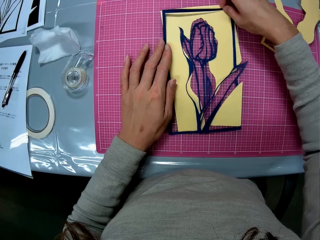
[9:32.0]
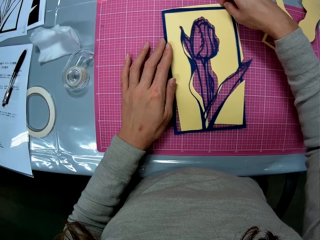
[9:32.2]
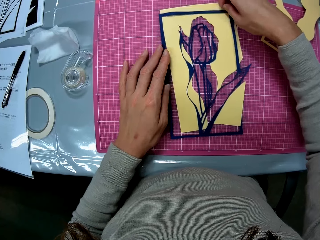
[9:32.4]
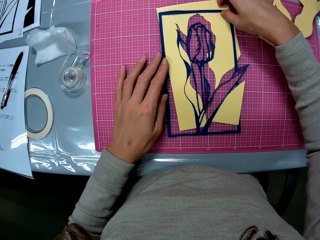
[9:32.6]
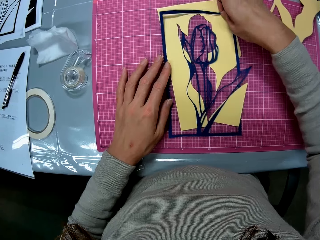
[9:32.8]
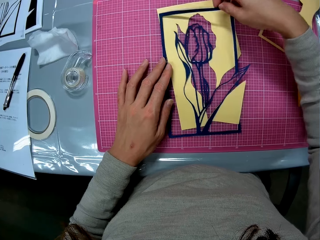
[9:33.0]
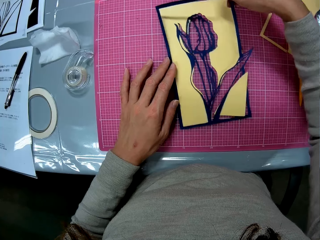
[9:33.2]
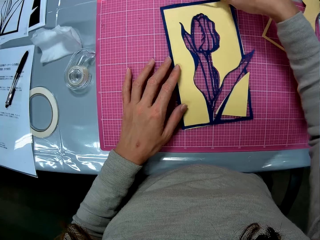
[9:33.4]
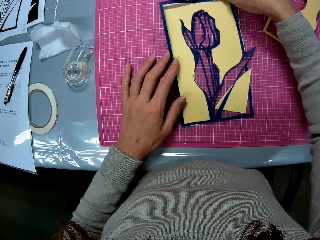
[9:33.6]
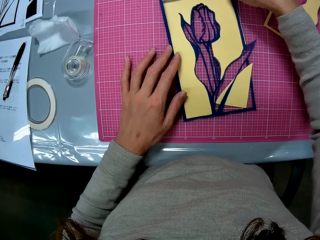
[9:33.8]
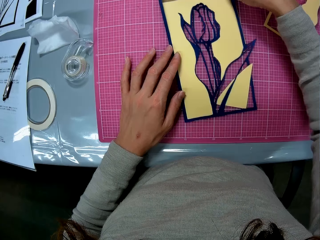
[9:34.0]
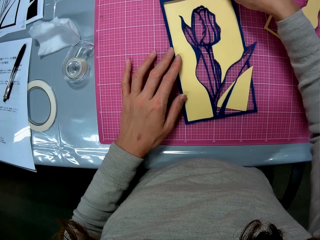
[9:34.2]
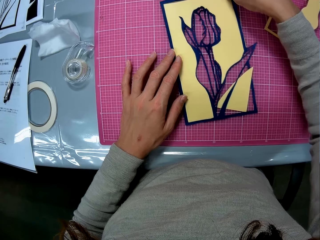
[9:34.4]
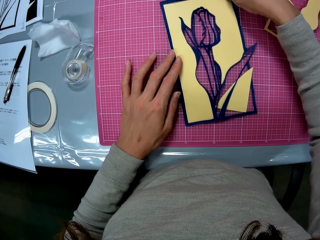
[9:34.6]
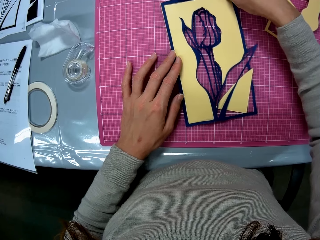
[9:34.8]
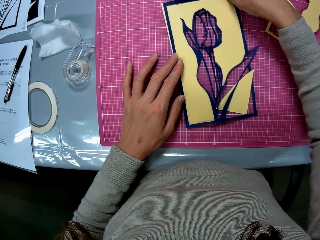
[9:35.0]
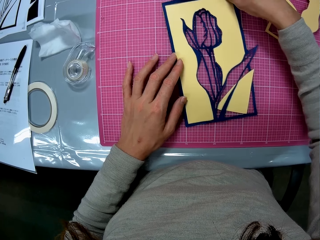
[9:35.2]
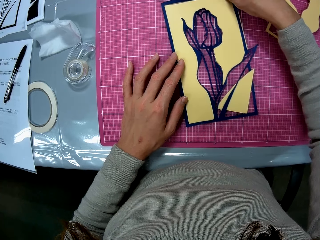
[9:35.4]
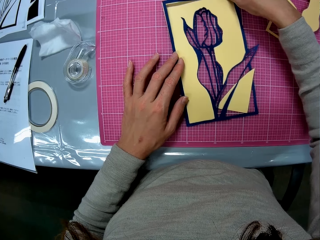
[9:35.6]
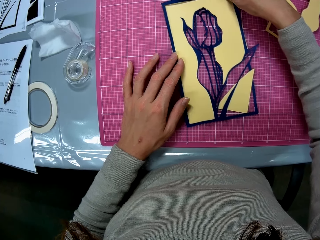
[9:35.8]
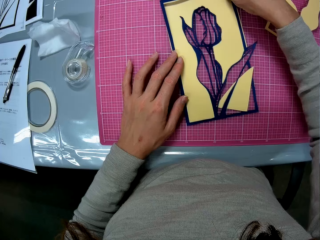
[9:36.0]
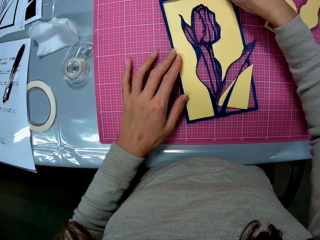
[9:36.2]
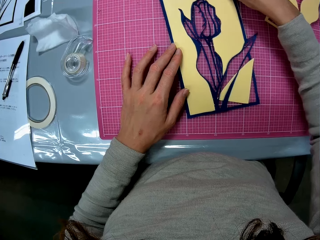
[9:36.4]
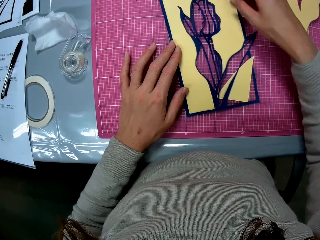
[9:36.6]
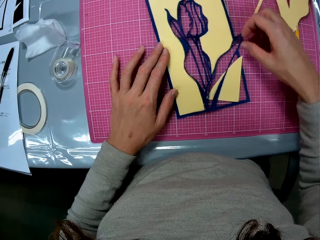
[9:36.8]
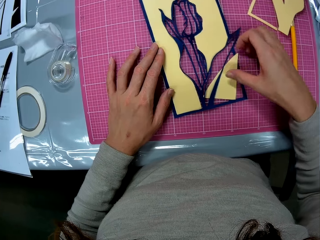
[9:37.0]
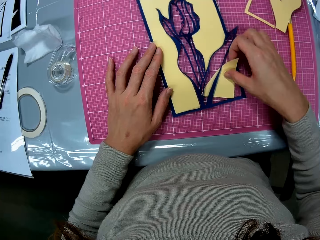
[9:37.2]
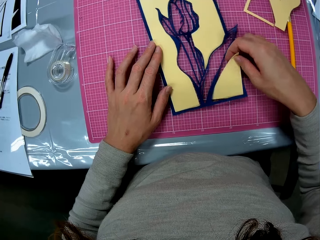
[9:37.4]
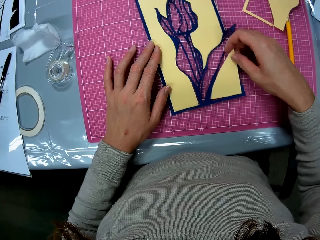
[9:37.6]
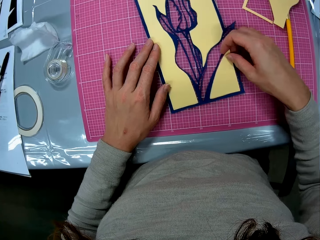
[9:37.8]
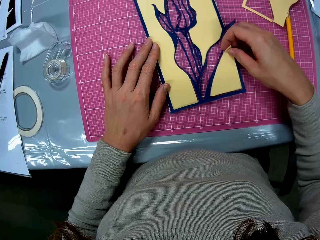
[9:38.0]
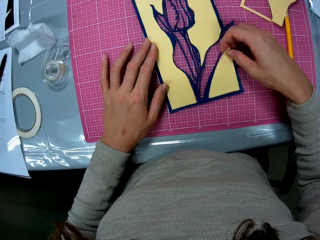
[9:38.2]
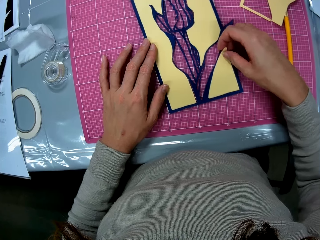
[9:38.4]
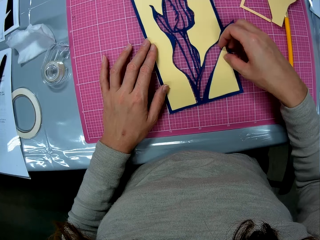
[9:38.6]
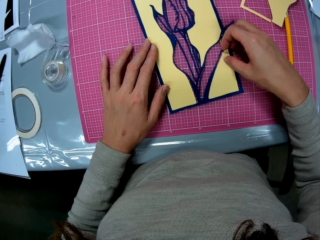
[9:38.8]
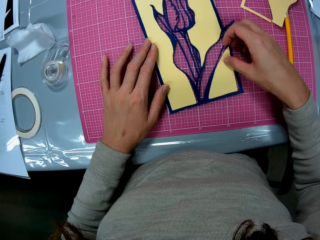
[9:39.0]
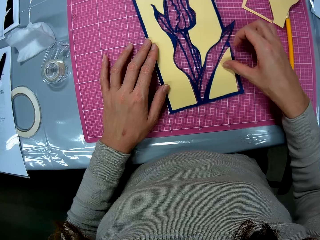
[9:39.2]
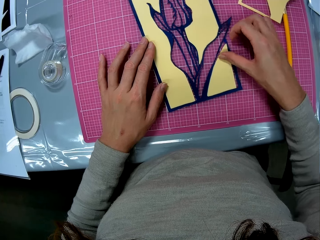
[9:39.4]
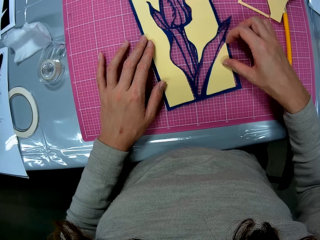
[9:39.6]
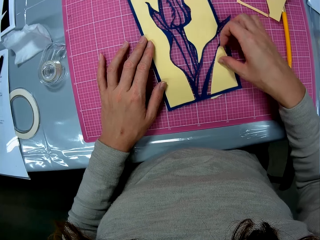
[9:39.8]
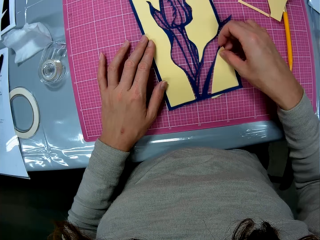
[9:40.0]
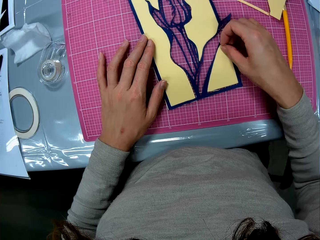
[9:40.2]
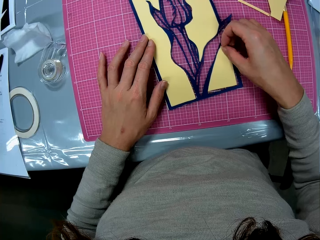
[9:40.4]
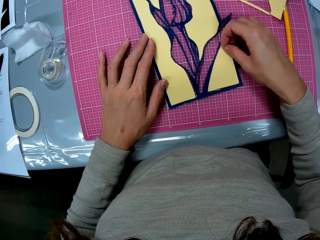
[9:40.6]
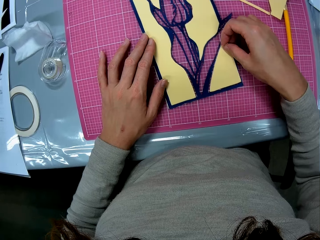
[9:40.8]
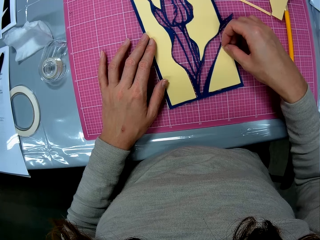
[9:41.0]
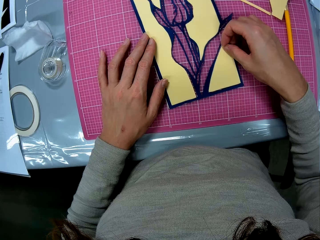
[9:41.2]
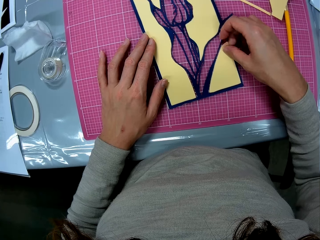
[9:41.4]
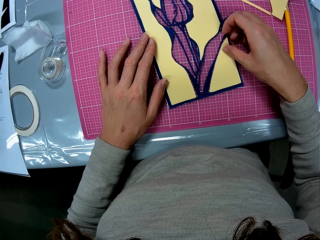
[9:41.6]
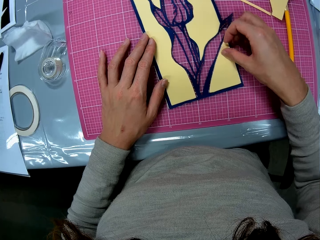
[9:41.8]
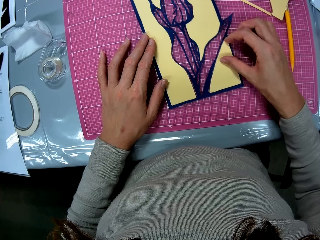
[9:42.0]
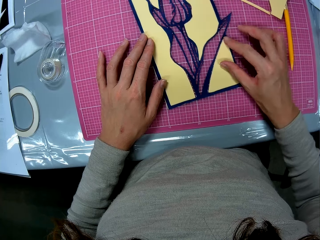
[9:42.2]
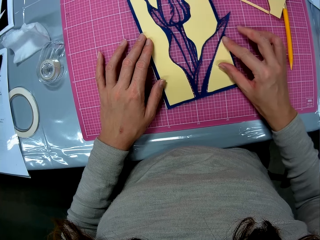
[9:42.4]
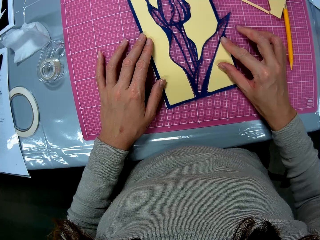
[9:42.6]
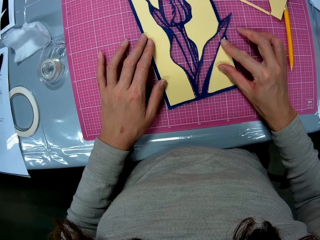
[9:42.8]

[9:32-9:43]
The camera wearer fits a nylon piece around the edges of the manila. They adjust the papercraft on the cutting mat. They fit a small manila piece on the edges of the manila.

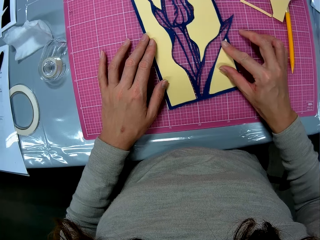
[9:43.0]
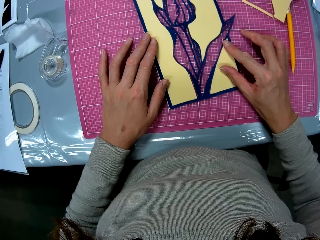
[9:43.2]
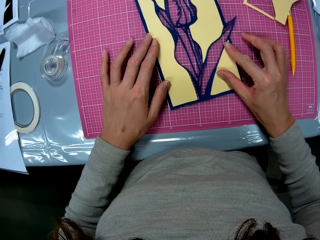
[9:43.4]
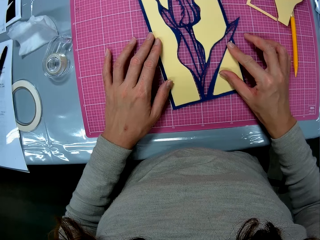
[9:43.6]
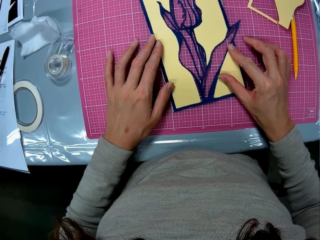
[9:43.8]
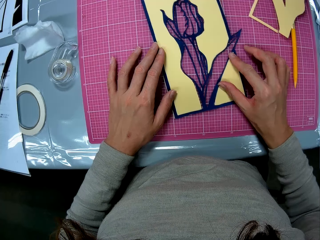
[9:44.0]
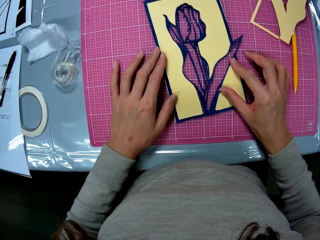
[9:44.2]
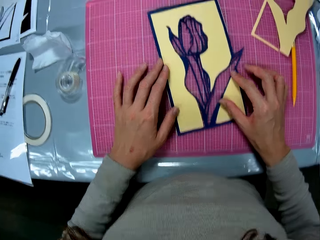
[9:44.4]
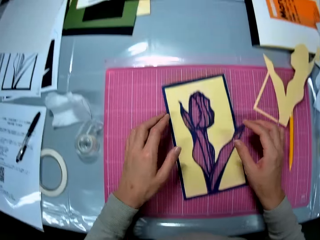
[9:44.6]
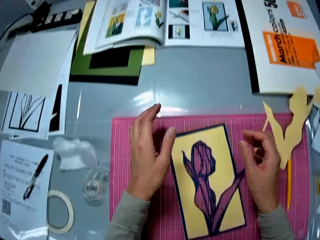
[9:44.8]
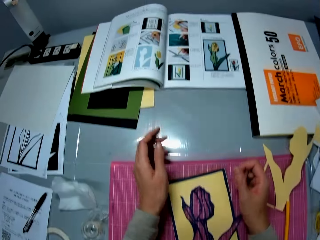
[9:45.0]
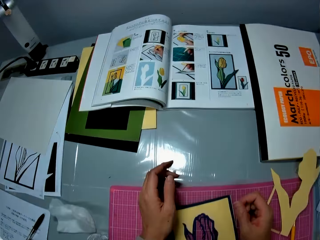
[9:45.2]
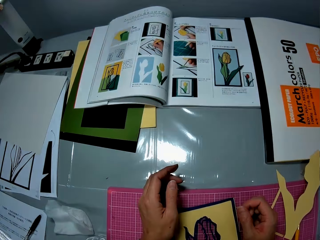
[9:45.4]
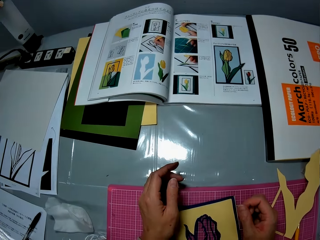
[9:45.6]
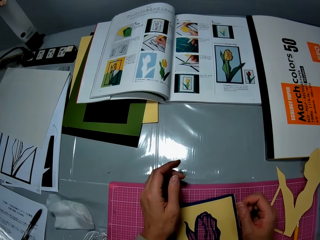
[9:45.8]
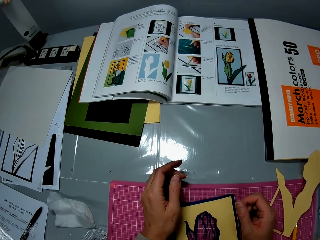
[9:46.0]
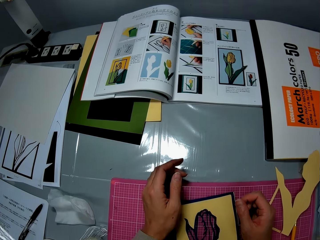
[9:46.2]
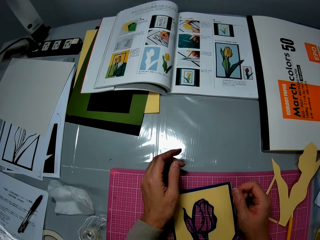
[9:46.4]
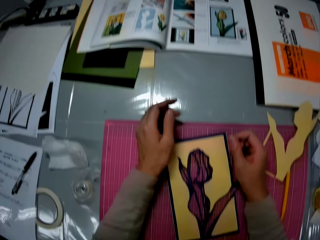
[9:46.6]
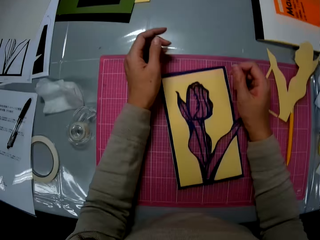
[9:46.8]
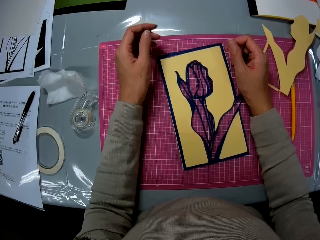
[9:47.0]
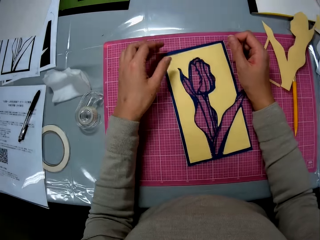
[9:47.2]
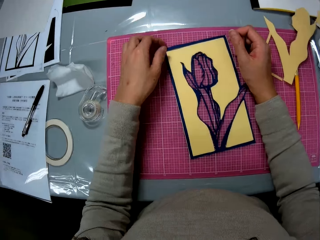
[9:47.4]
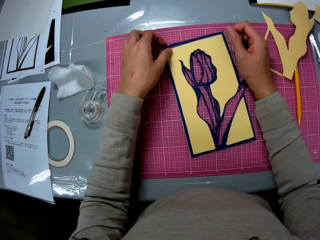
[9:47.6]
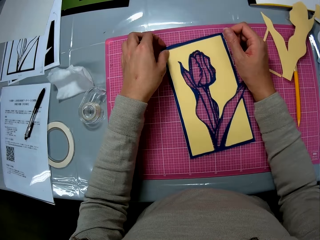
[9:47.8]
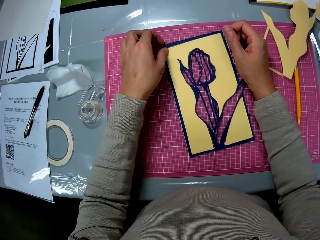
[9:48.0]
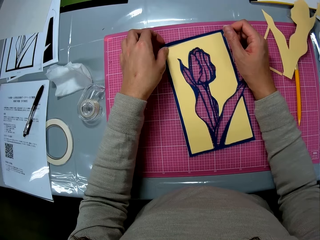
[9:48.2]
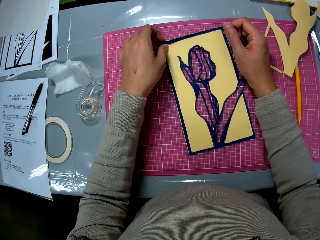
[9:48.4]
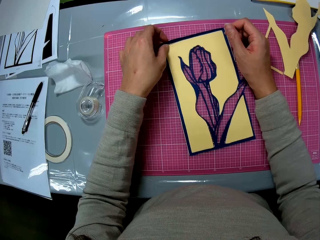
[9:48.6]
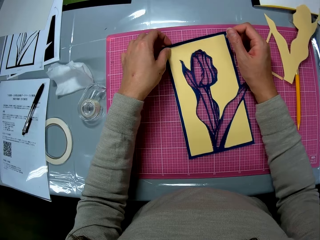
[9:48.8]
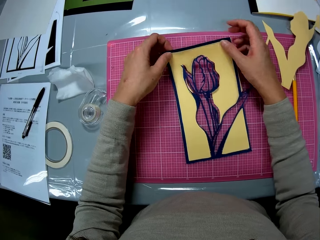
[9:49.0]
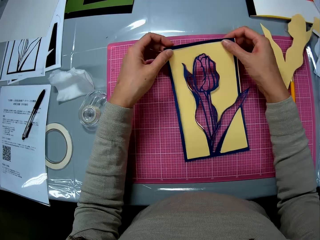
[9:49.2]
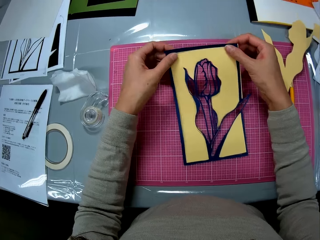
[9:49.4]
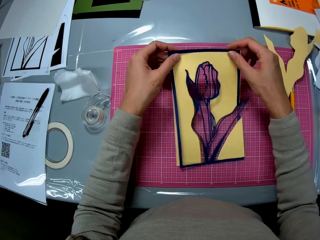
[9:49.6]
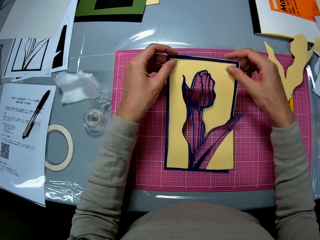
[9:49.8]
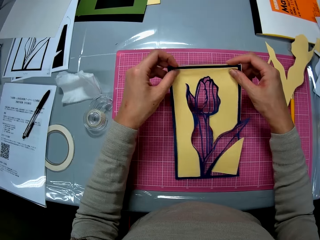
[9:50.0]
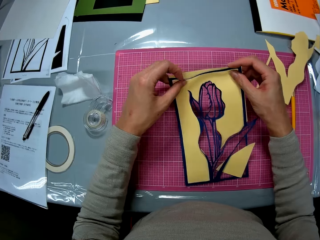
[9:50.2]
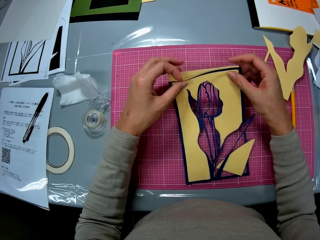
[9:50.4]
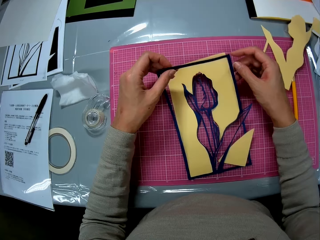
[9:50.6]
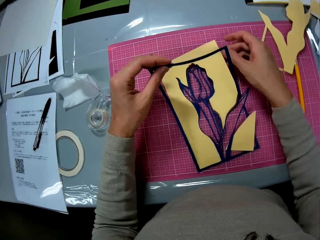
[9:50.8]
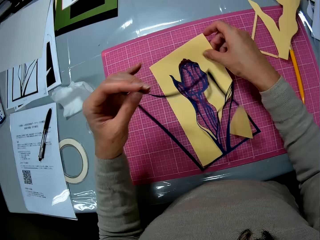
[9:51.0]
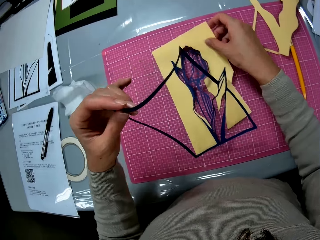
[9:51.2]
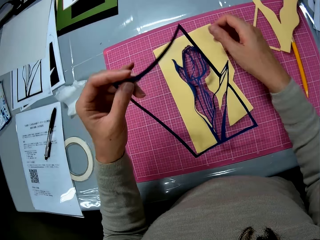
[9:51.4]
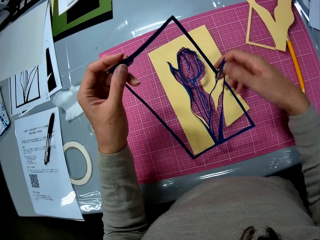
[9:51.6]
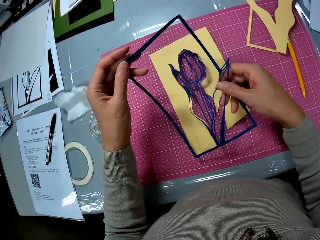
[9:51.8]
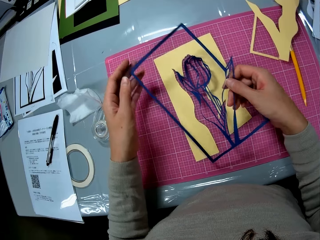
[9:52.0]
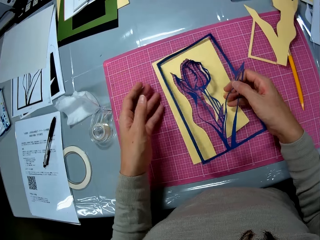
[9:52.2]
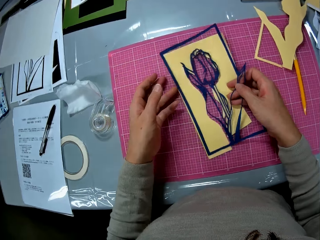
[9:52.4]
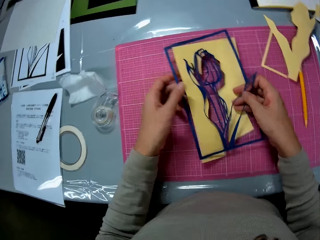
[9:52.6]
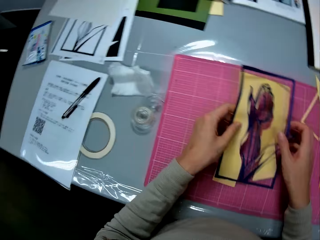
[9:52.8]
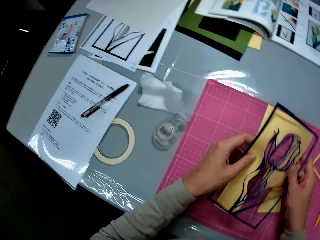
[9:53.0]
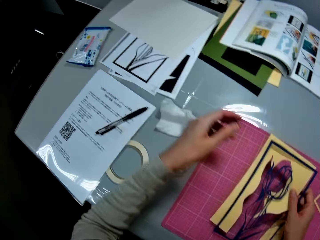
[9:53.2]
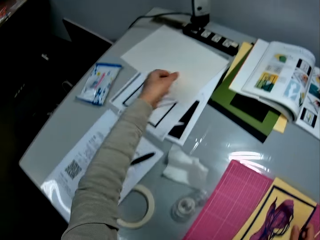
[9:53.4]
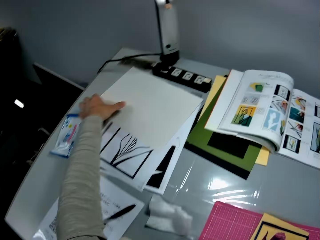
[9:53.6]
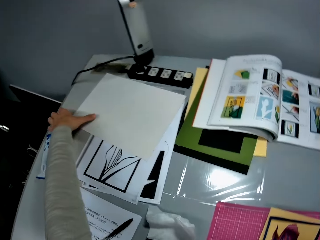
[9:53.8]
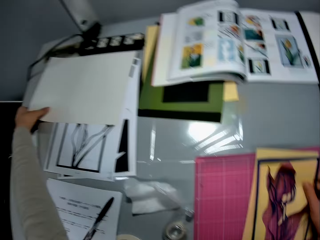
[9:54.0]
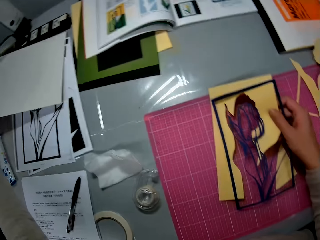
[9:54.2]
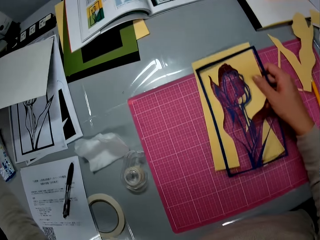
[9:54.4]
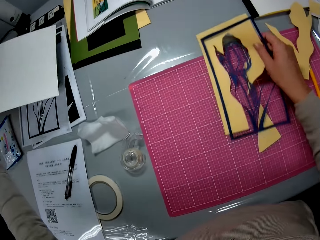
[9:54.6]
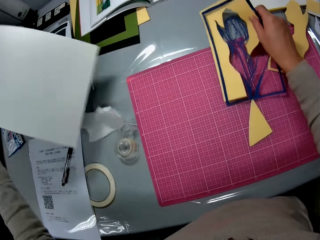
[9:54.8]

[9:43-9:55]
The camera wearer rests her hands on the cutting mat on the table. She fits the edges of the nylon and manila using both hands. She holds the papercraft on the cutting mat. She adjusts the papercraft in her hands. She separates the nylon from the manila with her left hand. She picks up a cardboard sheet on the left side of the table with her left hand.
